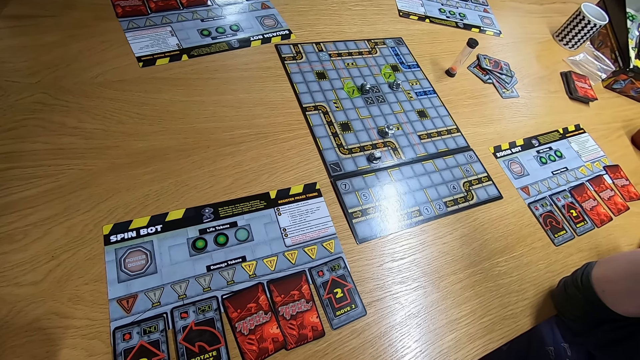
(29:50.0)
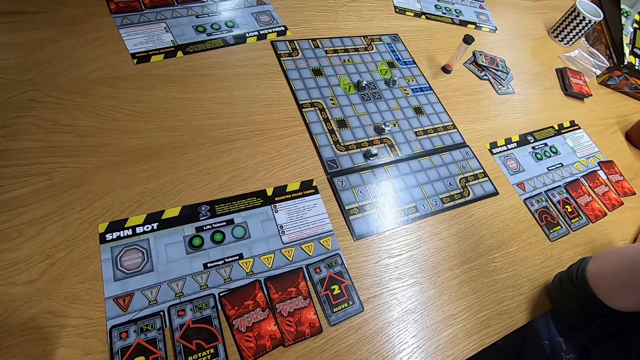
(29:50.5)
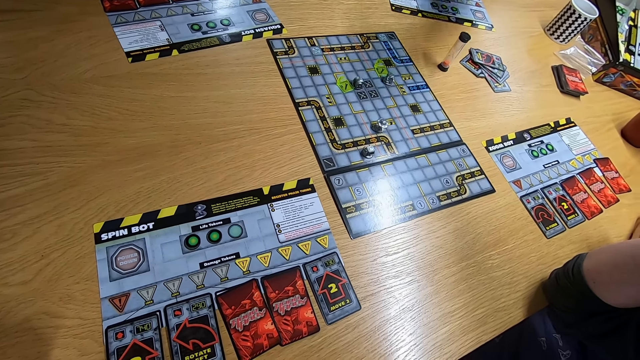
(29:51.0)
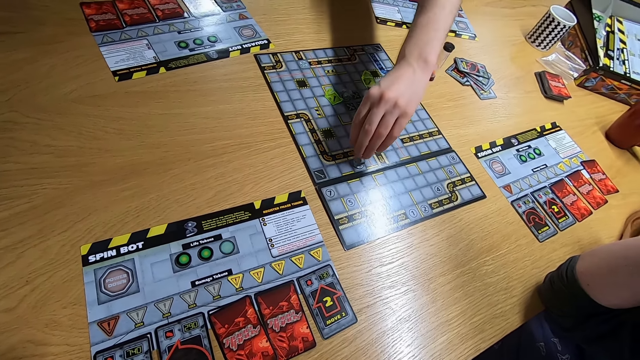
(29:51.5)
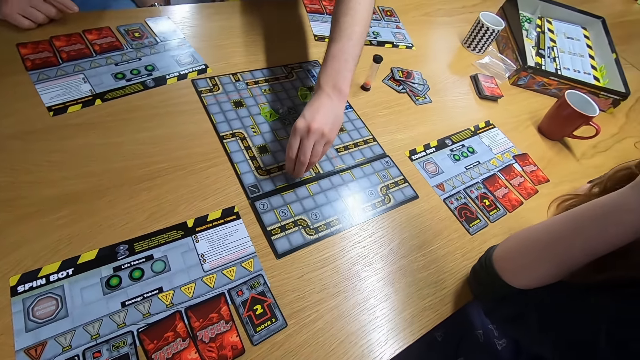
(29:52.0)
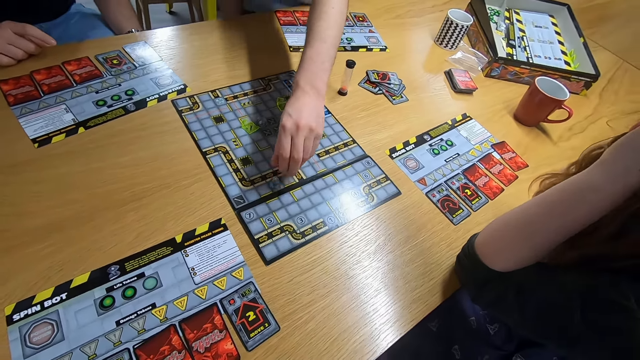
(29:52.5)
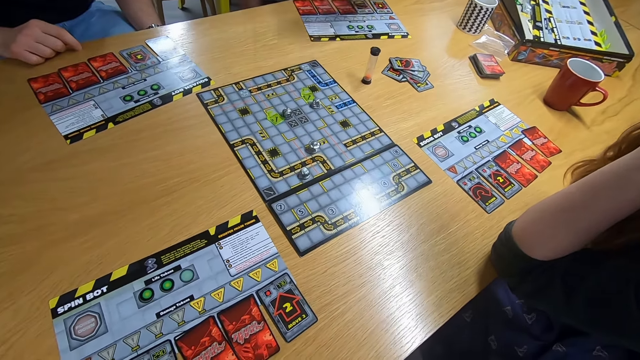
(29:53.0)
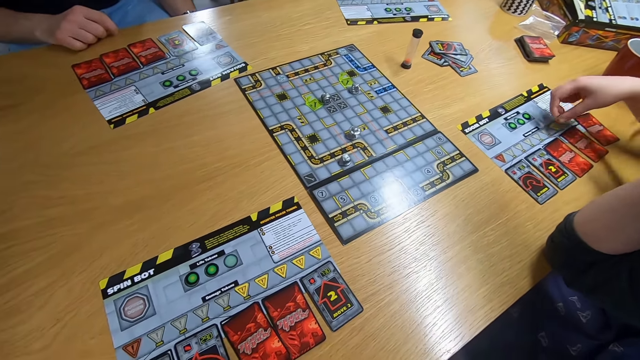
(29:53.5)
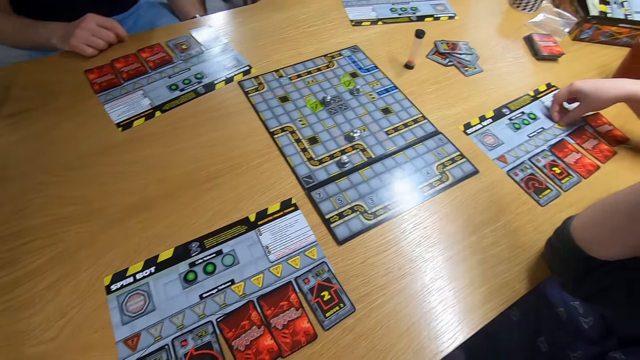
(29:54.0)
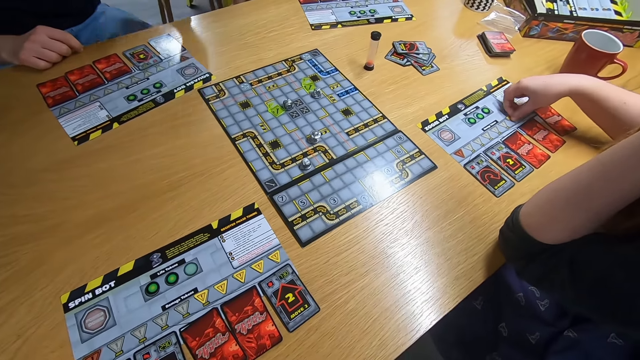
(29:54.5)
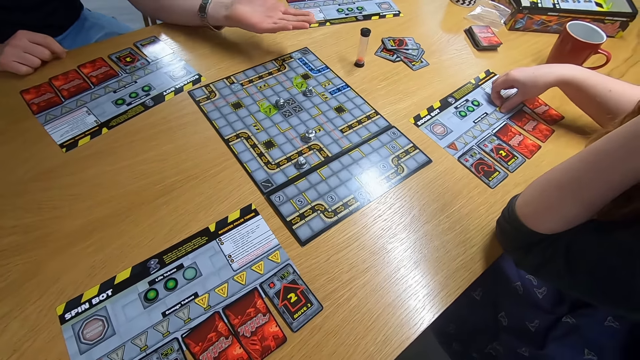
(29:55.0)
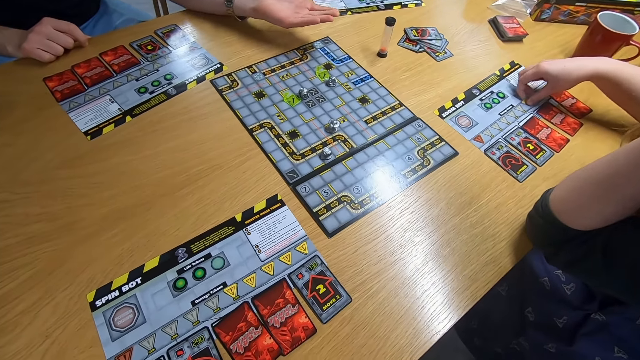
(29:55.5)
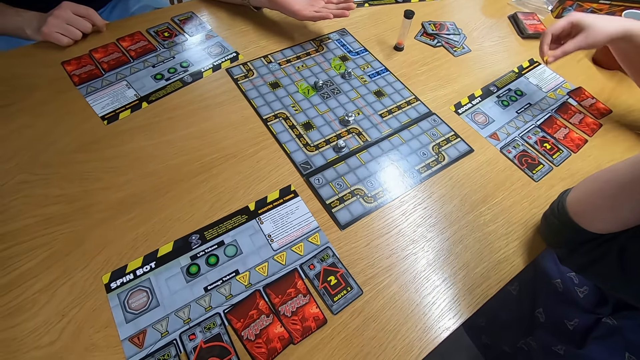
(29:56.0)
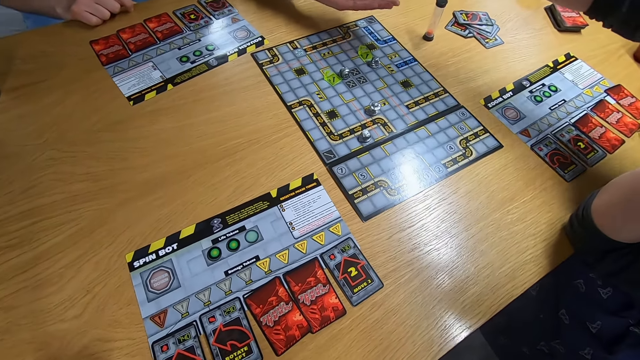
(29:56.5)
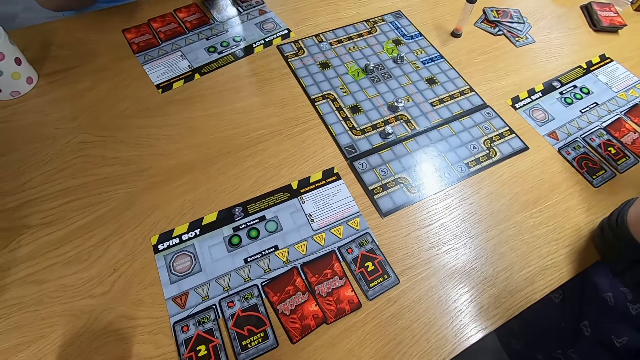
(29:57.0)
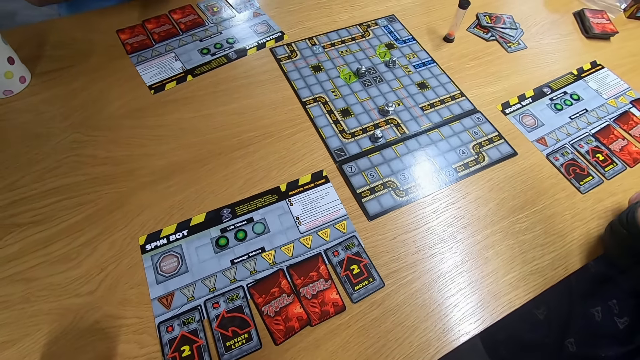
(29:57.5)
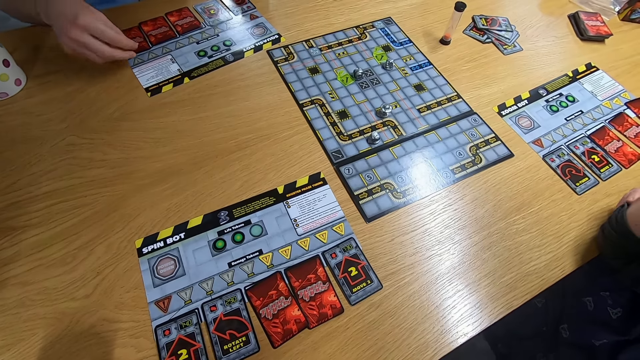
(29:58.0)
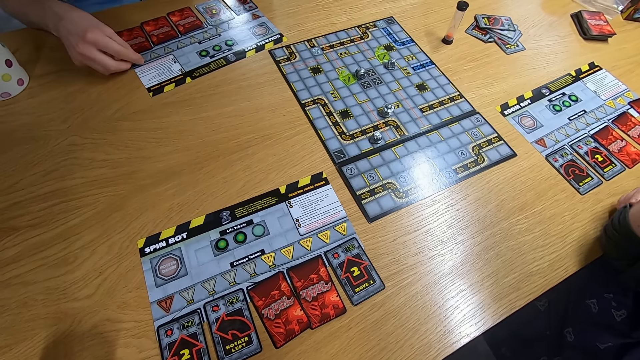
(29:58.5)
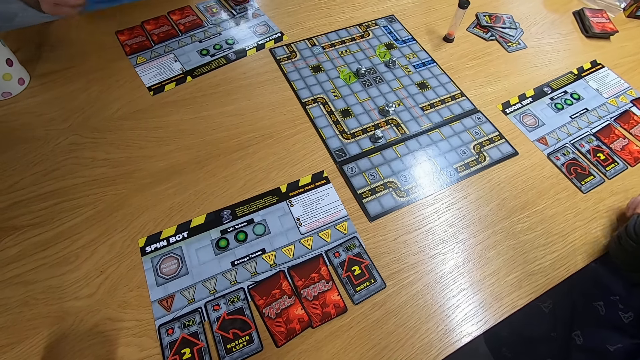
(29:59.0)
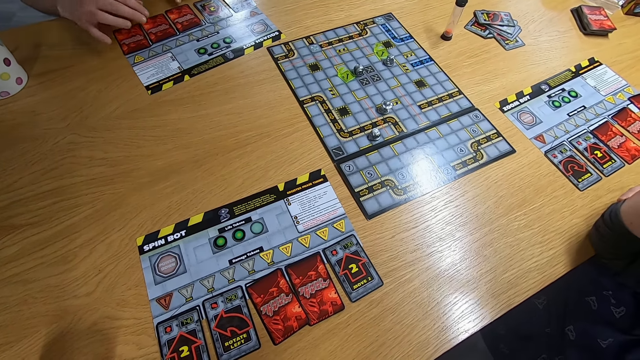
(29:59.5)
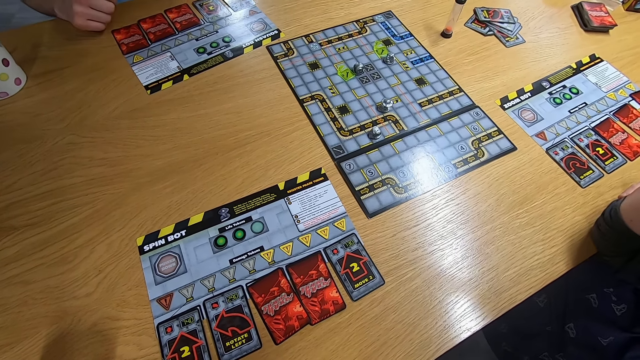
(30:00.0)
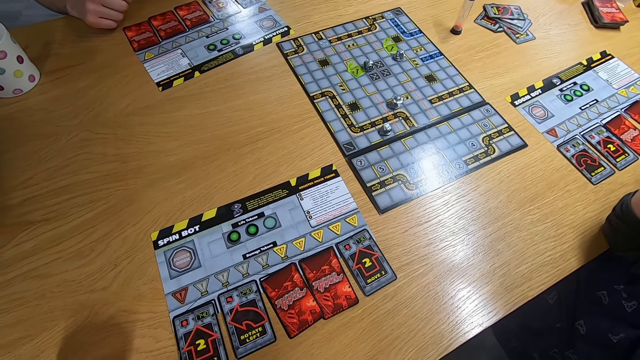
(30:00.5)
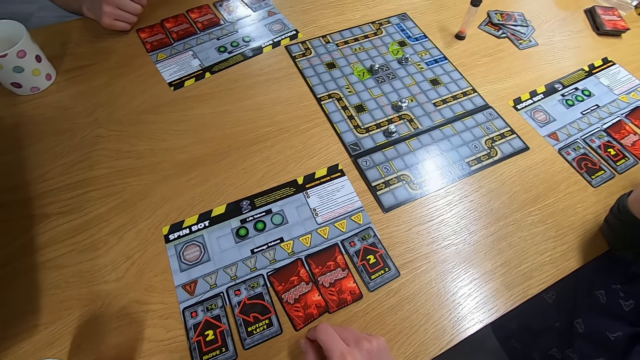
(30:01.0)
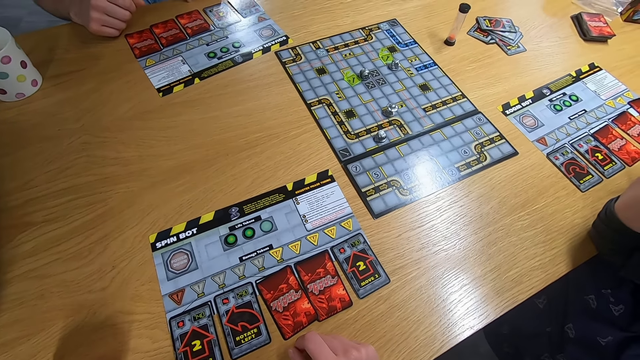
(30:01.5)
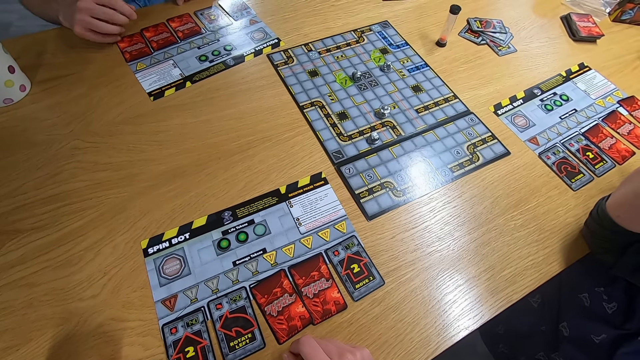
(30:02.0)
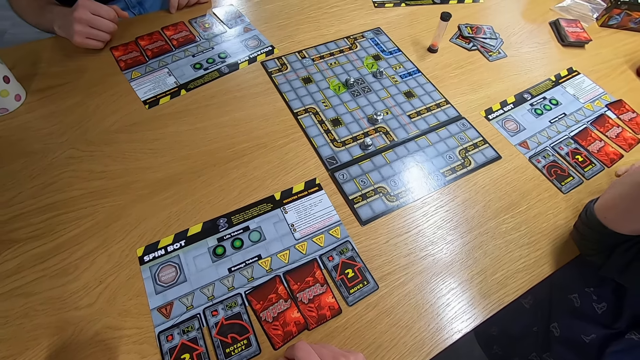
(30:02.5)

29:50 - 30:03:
The camera wearer stares at the board game. A man swings the right hand and plays the board game. A lady picks the board game piece with the right hand. The man swings the left hand. The lady gives the man the board game piece. The man swings the right hand and drops the board game piece on the desk. The camera wearer stares at the board game.

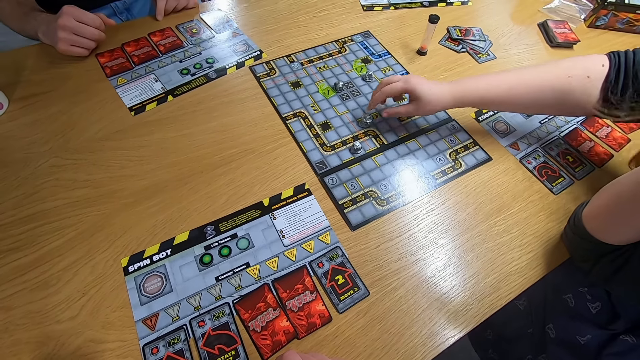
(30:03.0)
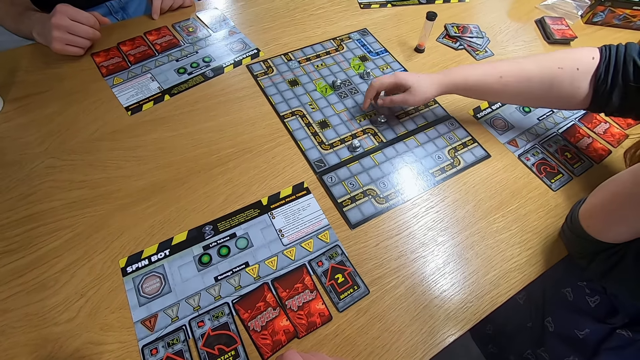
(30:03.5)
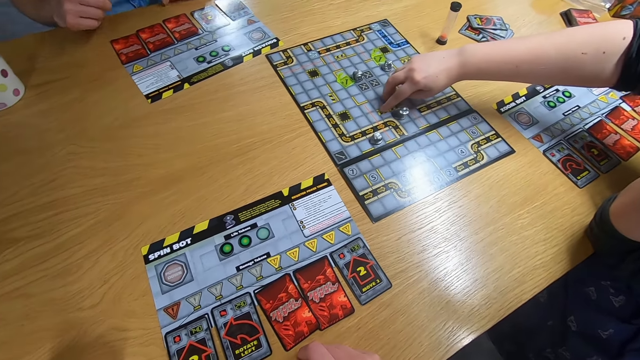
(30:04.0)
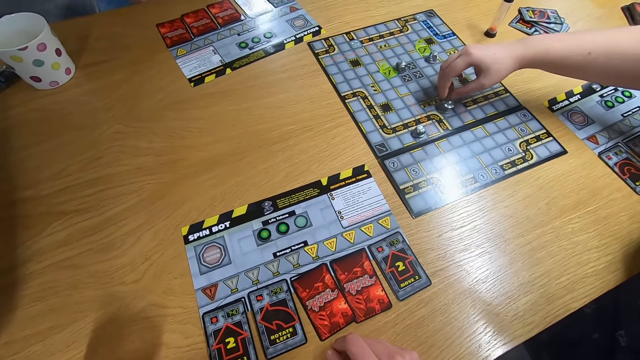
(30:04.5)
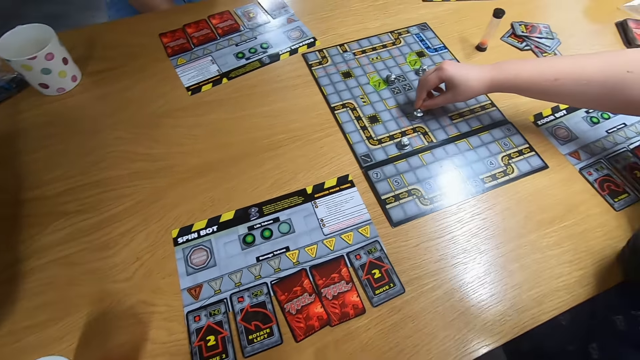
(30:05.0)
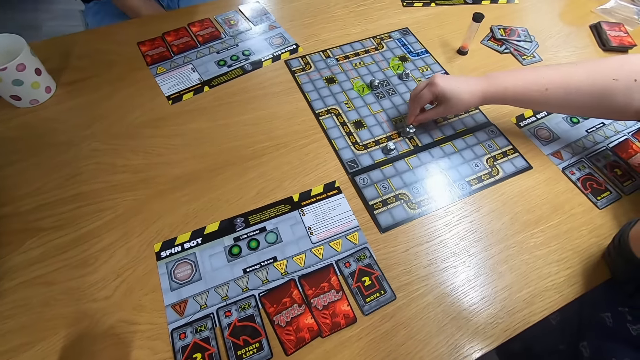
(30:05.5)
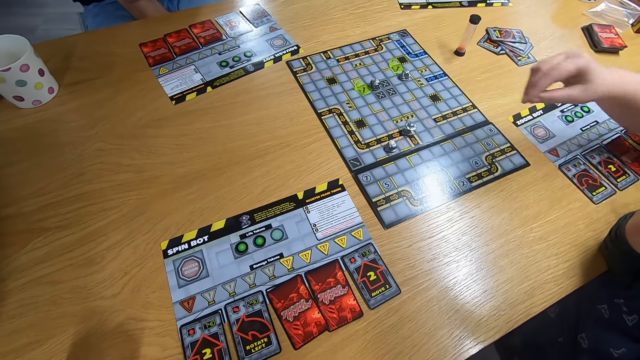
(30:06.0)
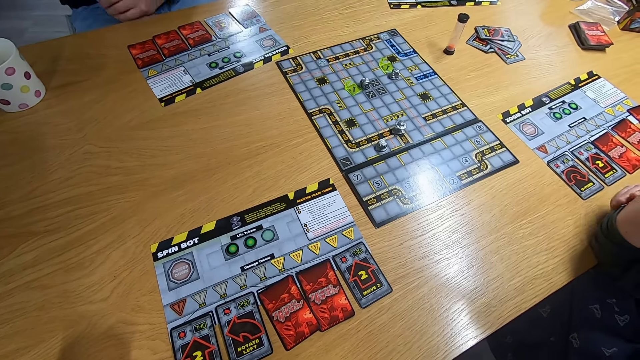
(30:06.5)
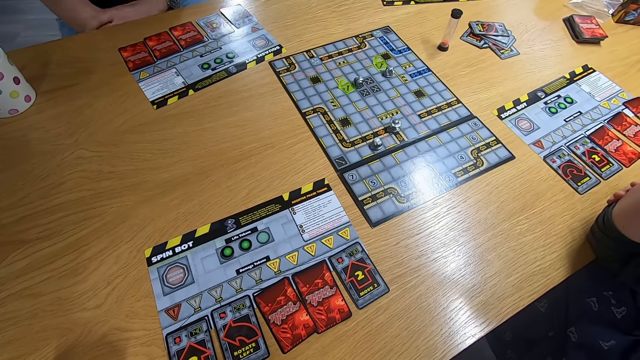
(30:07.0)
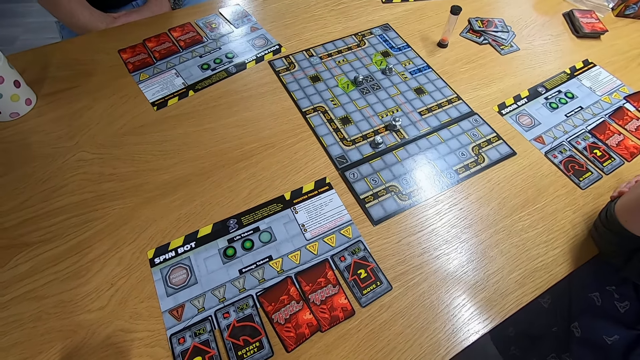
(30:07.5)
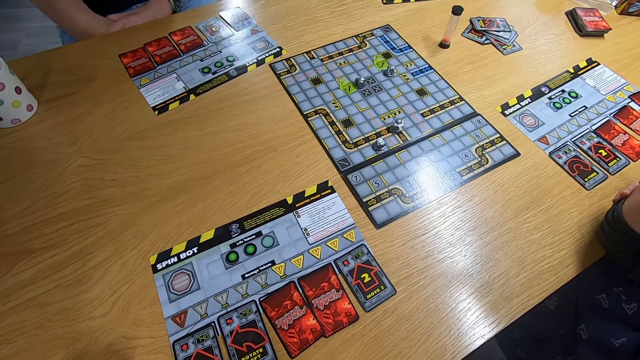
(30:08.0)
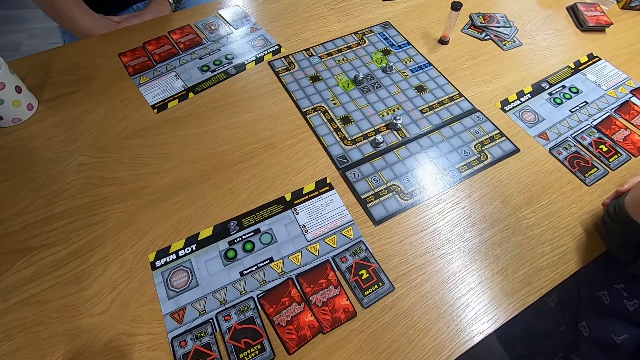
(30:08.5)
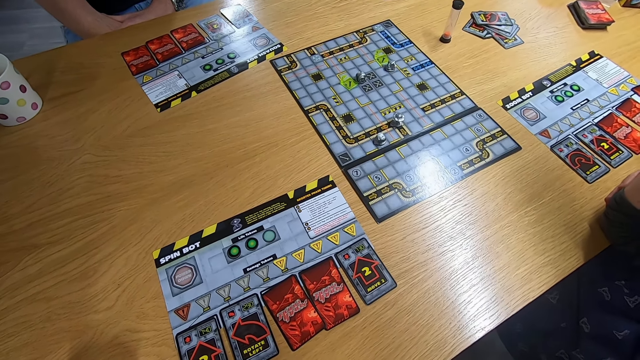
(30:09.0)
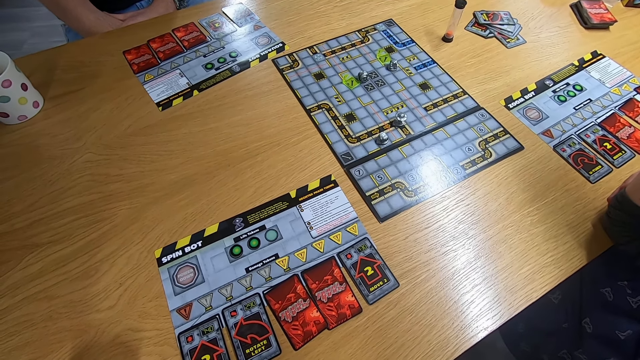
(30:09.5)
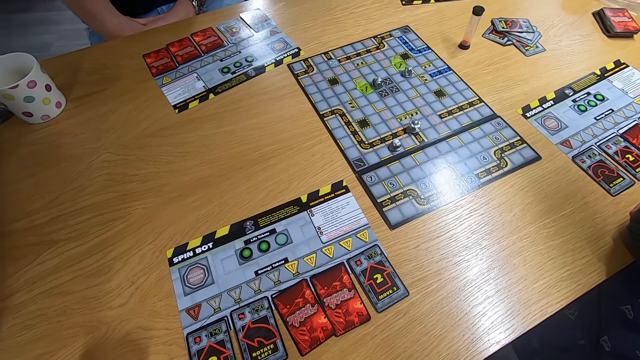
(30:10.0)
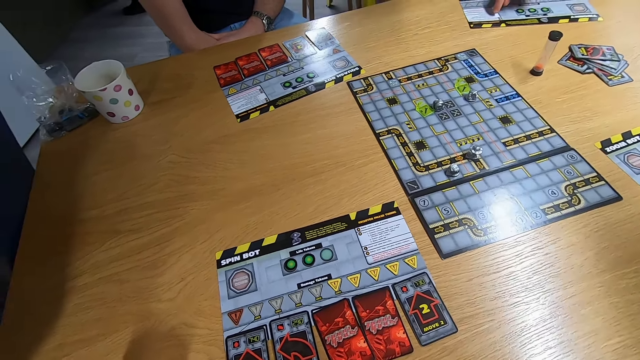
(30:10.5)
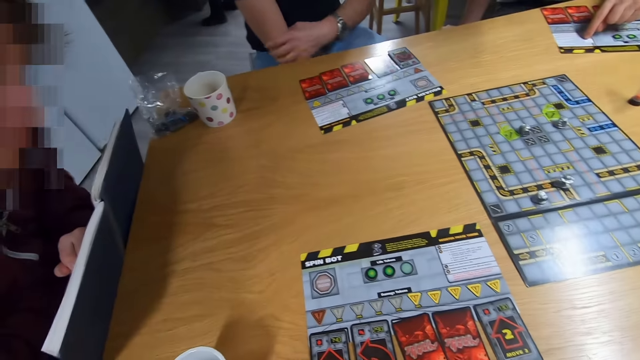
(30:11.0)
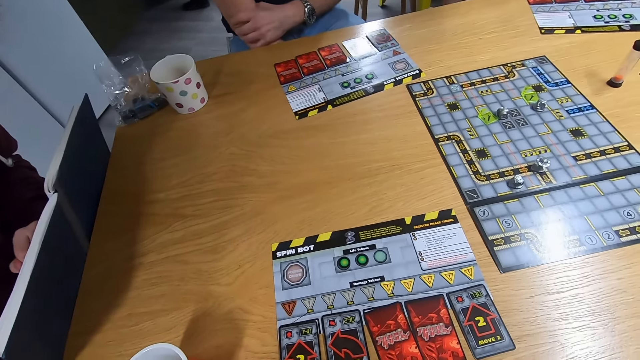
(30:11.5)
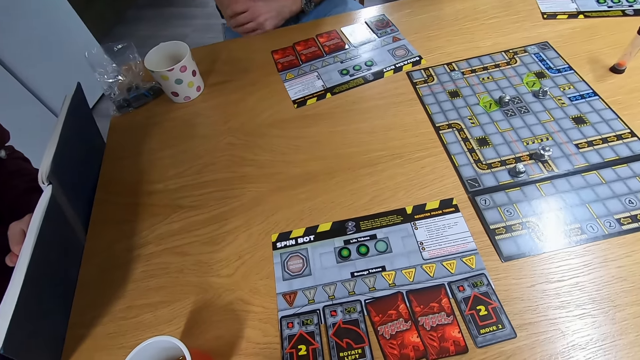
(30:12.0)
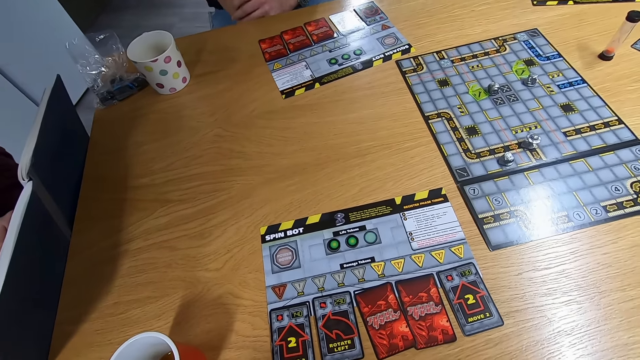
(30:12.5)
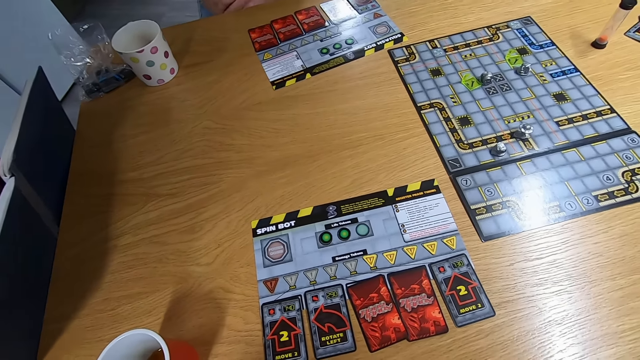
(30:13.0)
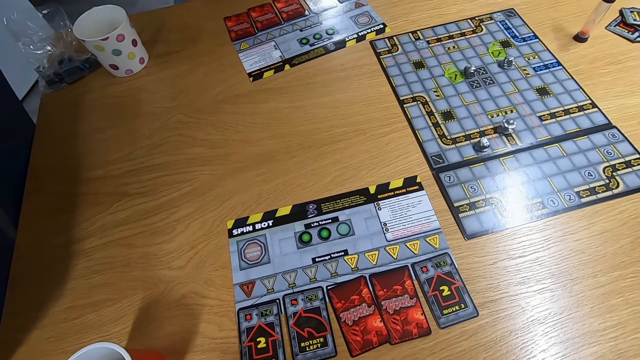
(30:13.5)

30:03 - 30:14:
A lady swings the right hand and plays the board game. The camera wearer stares at the board game.
